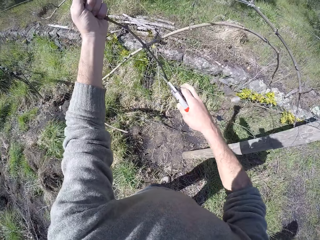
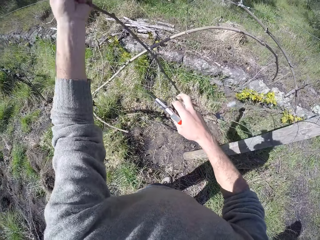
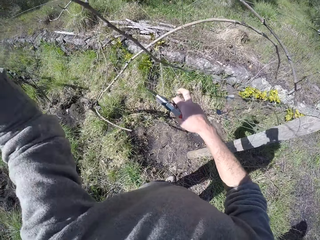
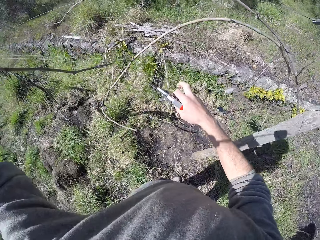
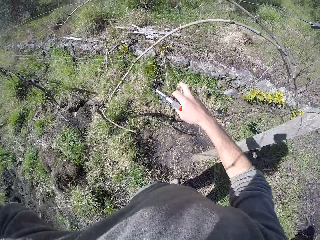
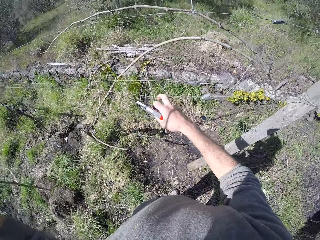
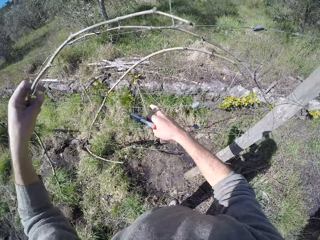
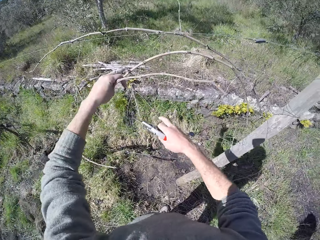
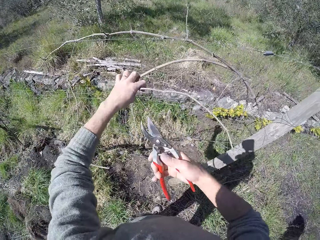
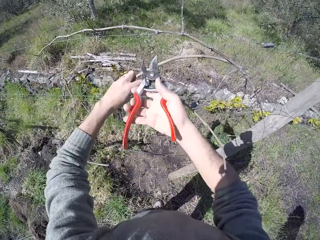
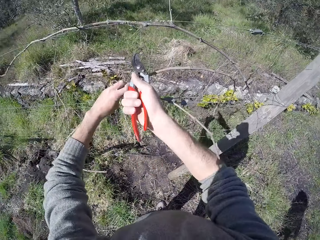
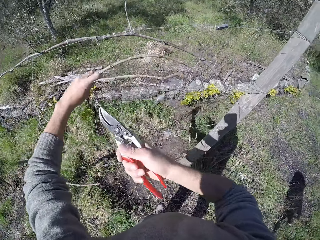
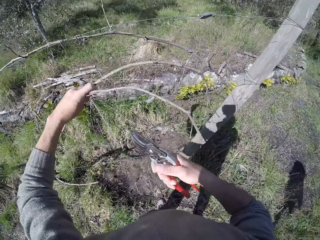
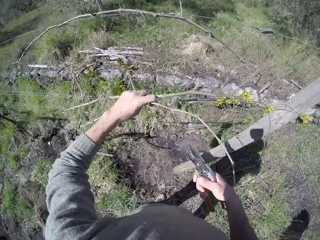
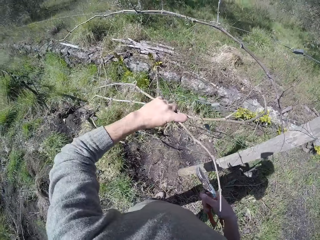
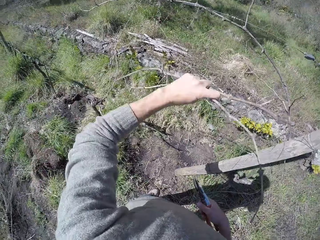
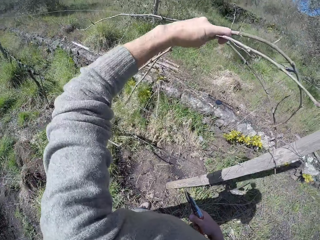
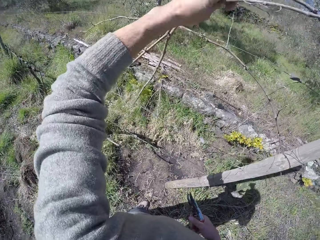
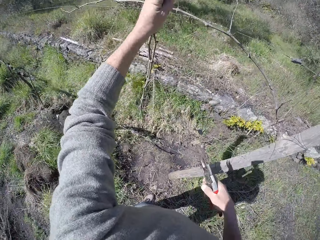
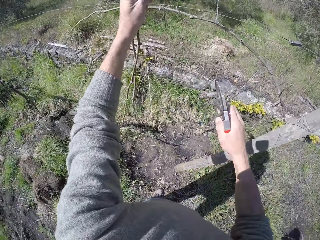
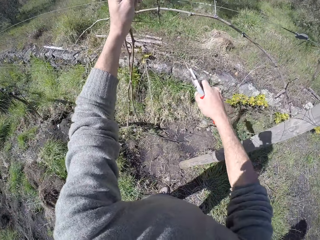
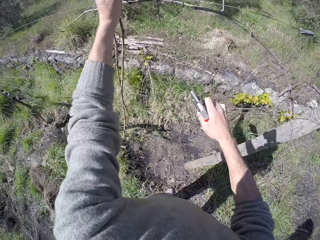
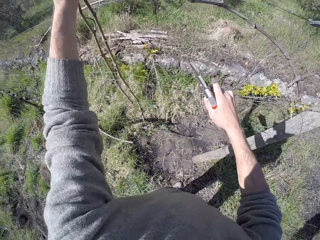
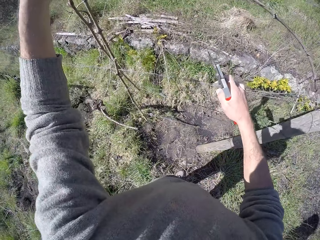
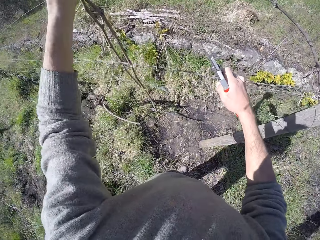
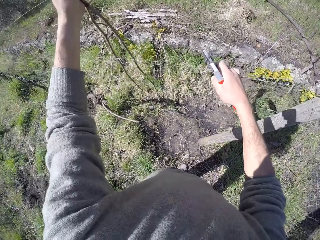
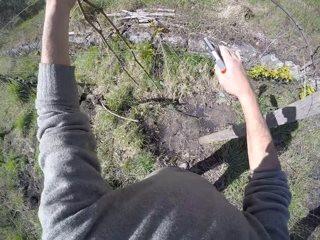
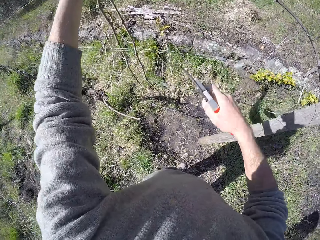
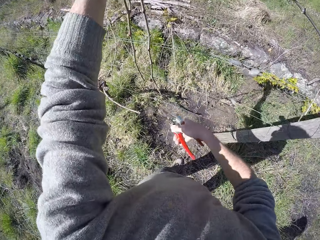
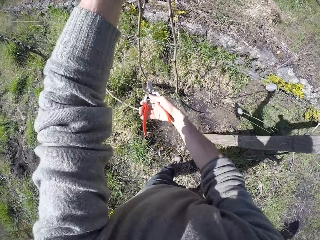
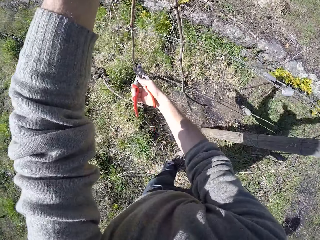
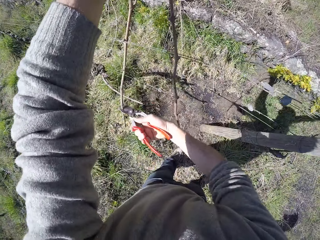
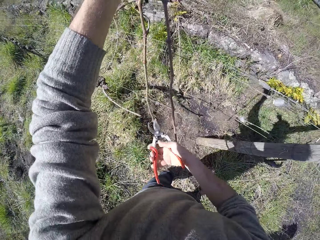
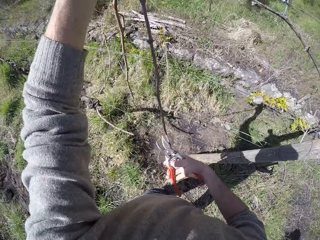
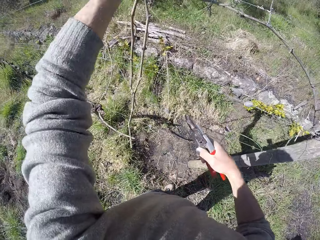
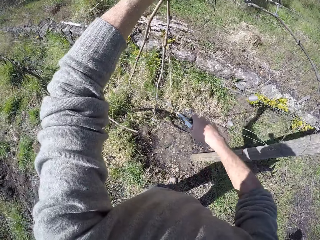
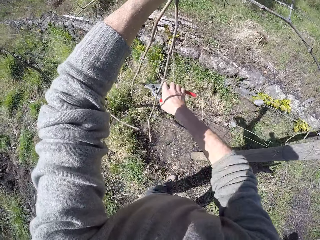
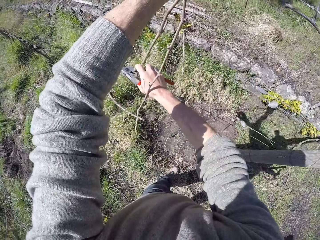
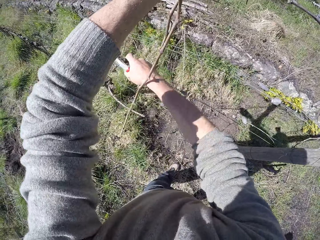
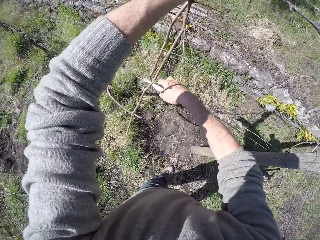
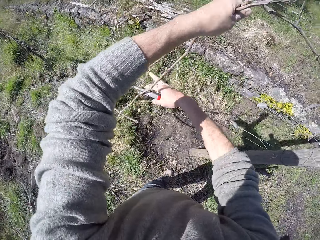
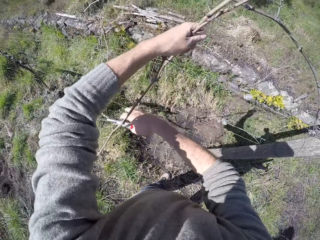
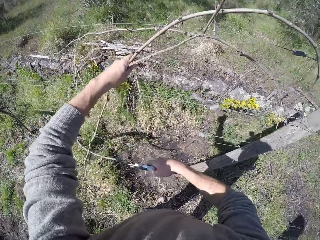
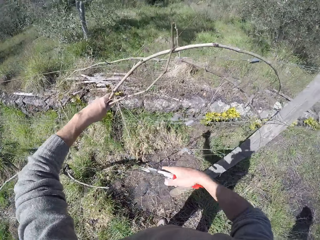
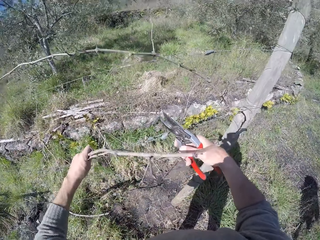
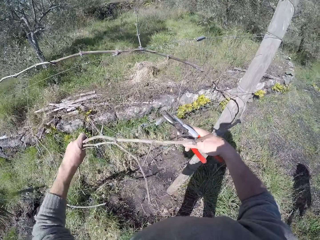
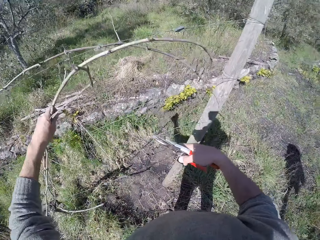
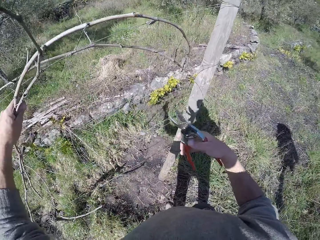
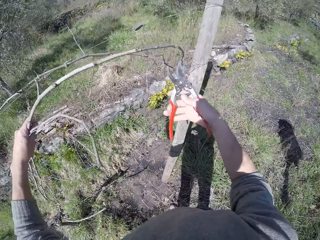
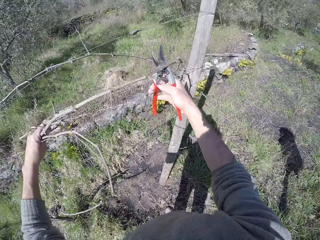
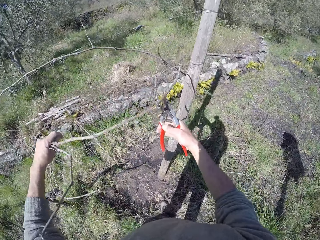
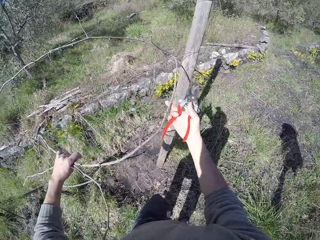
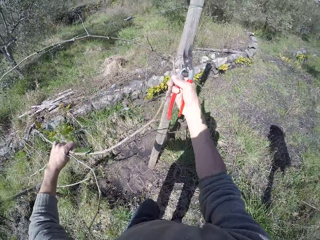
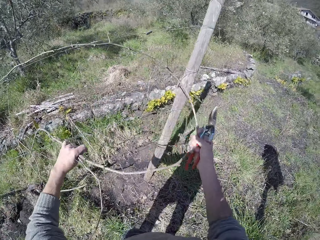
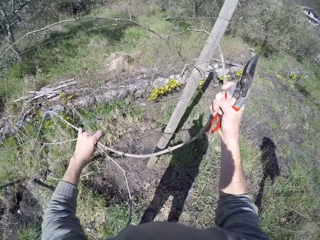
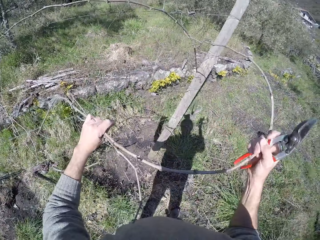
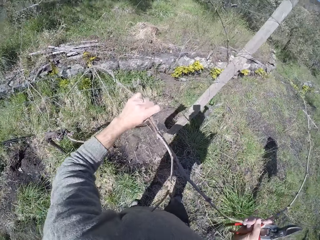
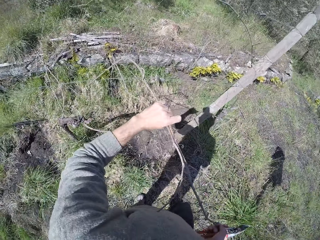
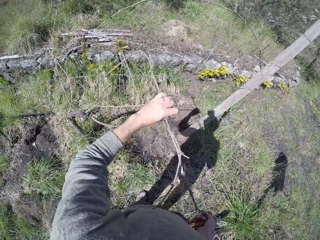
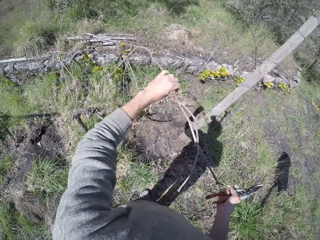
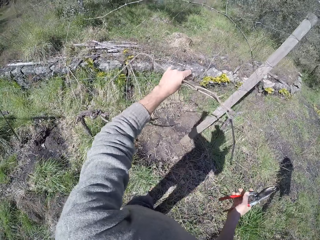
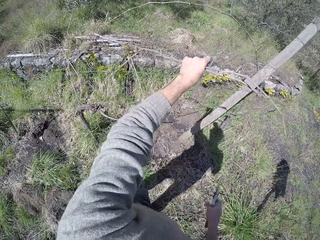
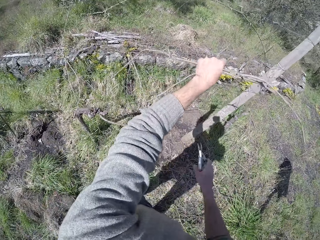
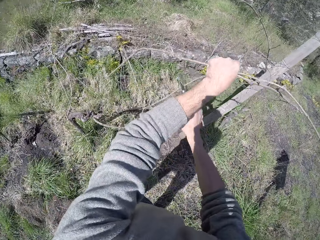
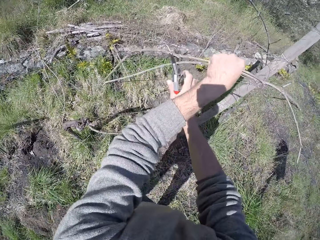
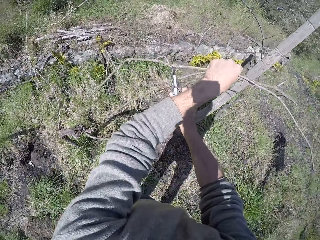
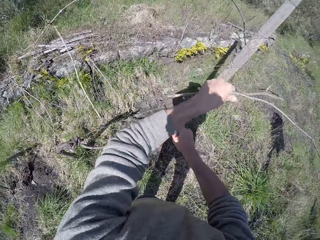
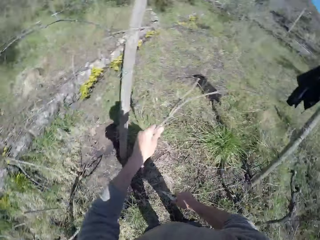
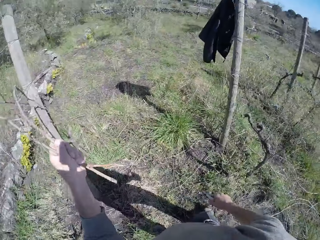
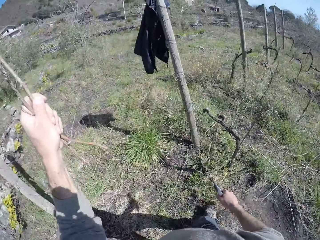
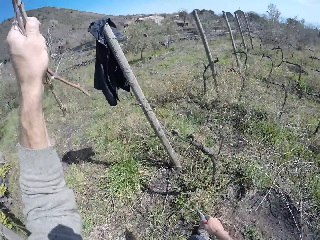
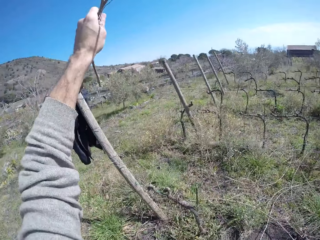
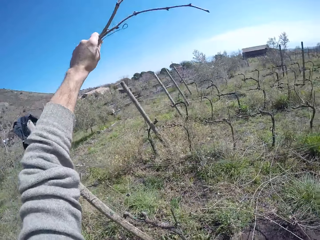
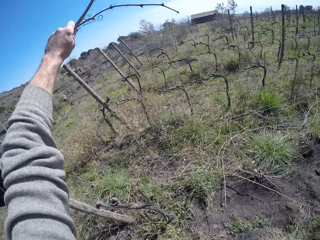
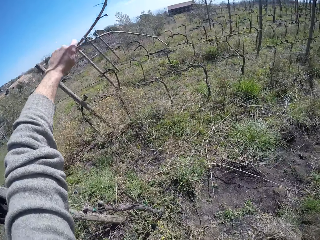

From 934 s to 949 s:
The camera wearer holds the barbed-wire fence with his right hand. He removes the twig from the barbed-wire fence with his left hand. He holds a twig on the barbed-wire fence with his left hand. He cuts the twig from the barbed-wire fence with the pruner or pruning shears in his right hand. He holds branches with the left hand. He moves the barbed wire with the right hand. He holds the barbed-wire fence with his right hand. He cuts the twig on the barbed-wire fence with the pruner in his right hand. He removes the twigs from the barbed-wire fence with his left hand. He holds the branches with the left hand. He holds the branches with both hands. He removes the twigs from the barbed-wire fence with both hands. He cuts the twig with the pruner in his right hand.

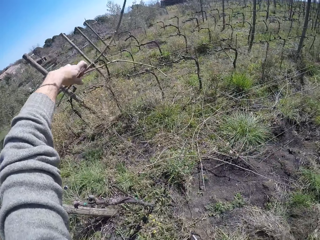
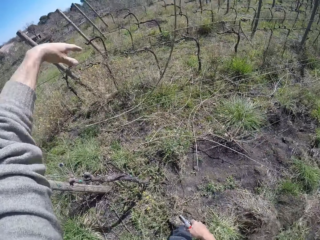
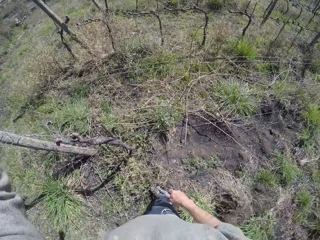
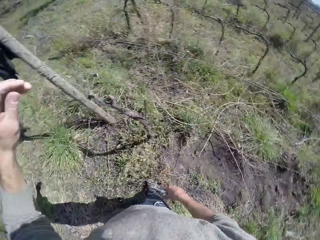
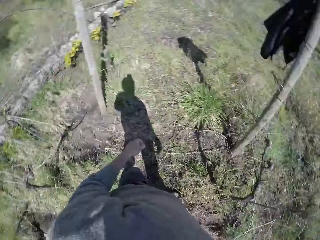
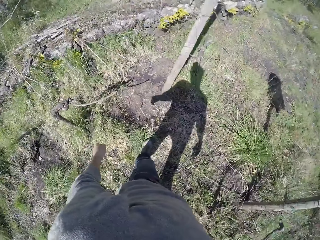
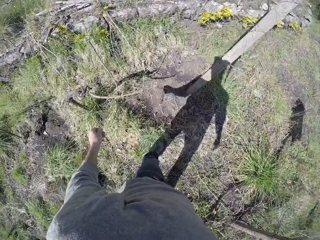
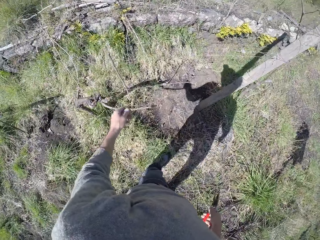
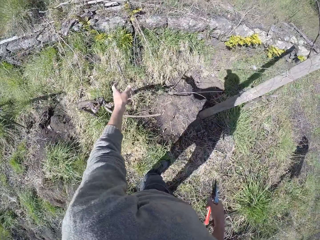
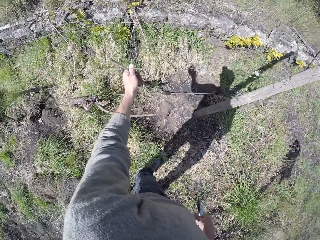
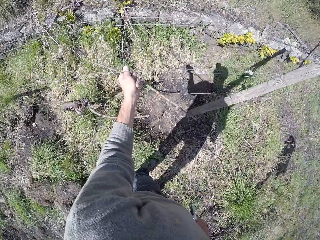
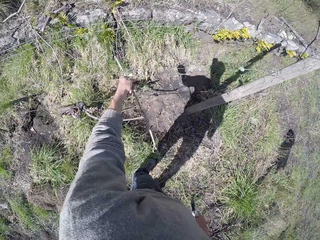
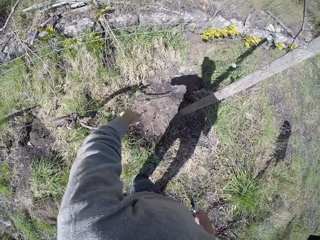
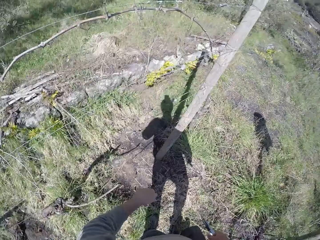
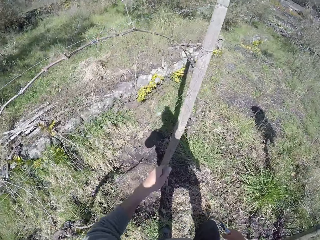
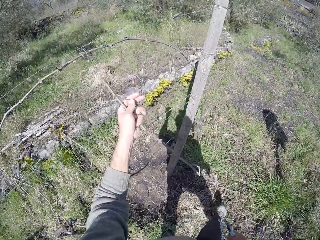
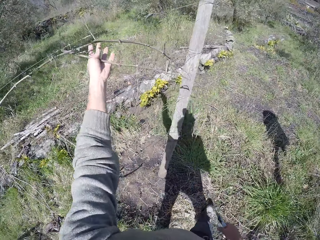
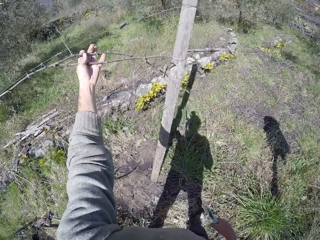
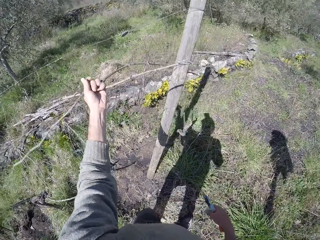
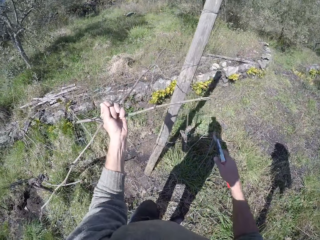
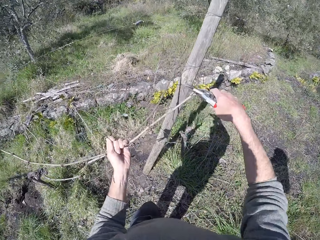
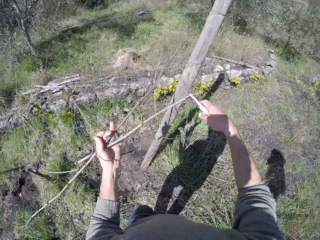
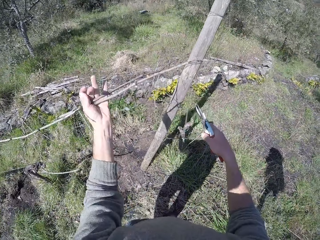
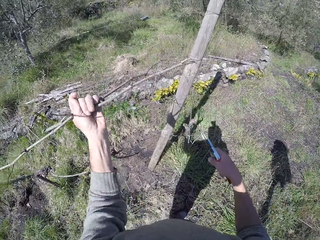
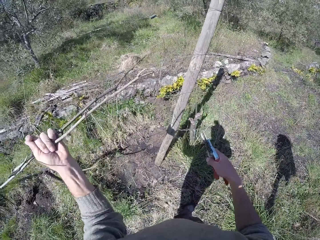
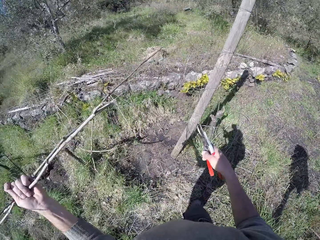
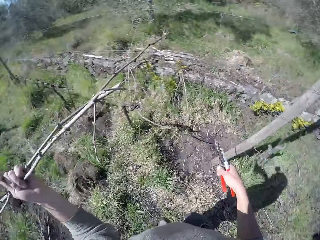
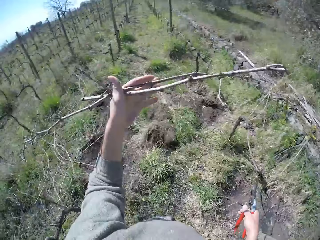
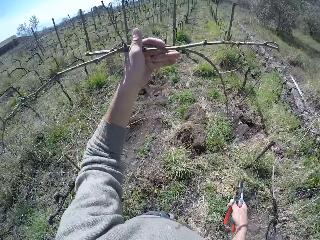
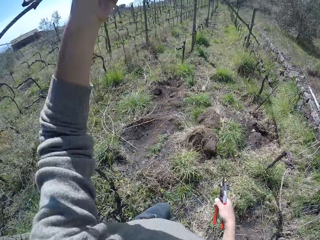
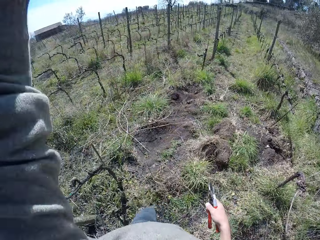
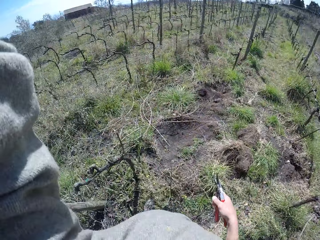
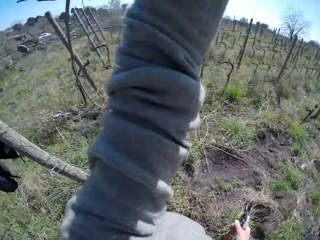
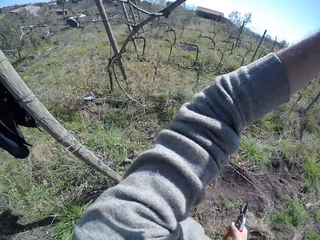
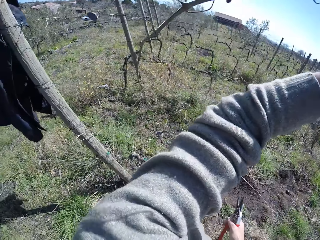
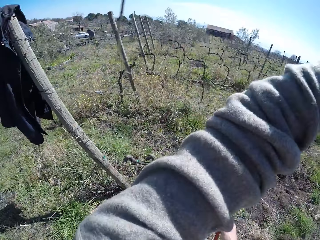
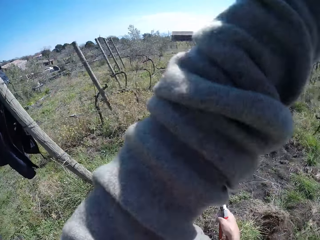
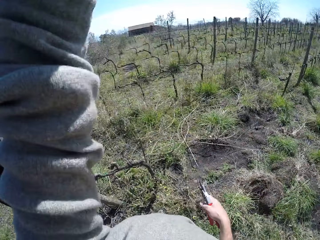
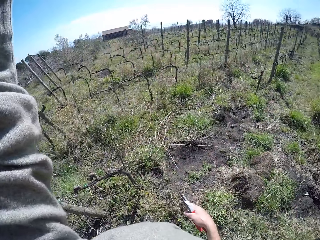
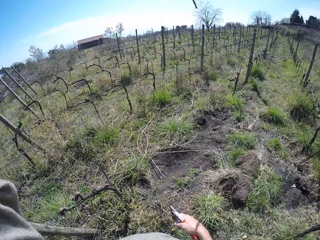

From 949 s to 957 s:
The camera wearer throws the twigs on the ground with his left hand. He pulls a branch with the left hand. He removes a twig from the barbed-wire fence with his left hand. He removes a twig from the barbed-wire fence with his left hand again. He pulls the branch with the left hand.
